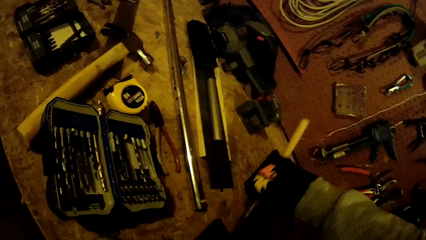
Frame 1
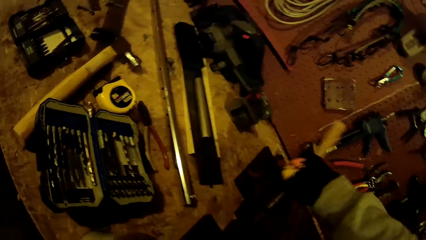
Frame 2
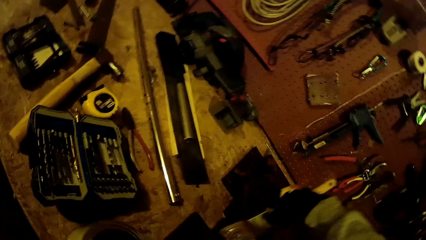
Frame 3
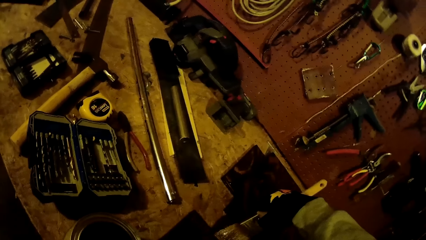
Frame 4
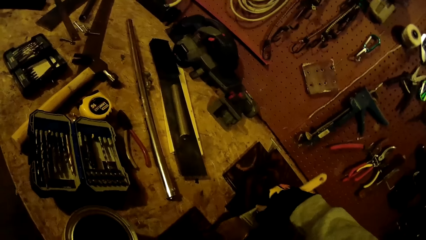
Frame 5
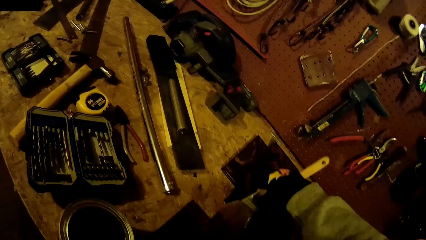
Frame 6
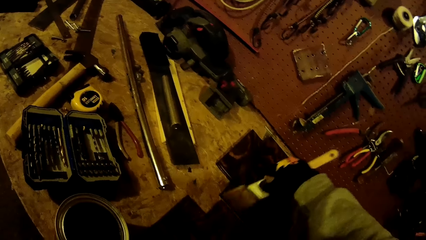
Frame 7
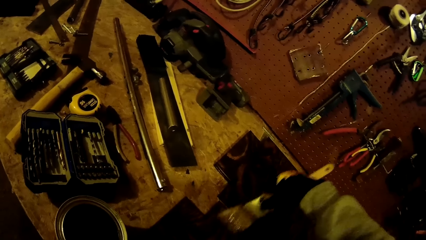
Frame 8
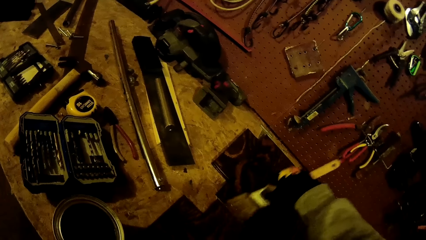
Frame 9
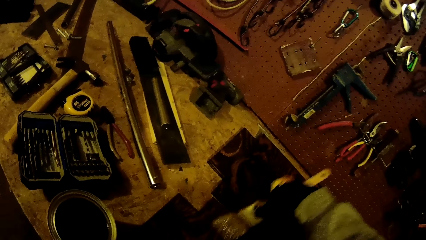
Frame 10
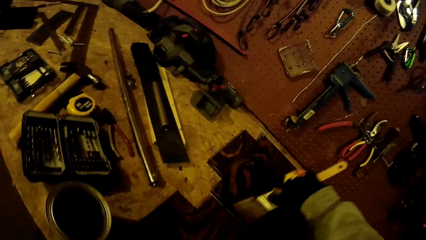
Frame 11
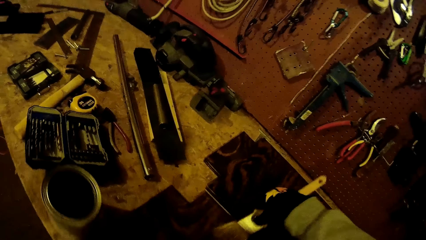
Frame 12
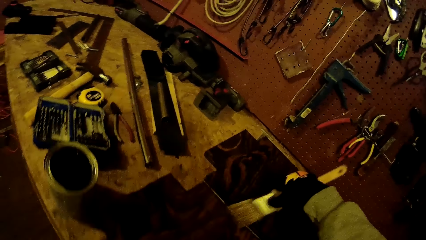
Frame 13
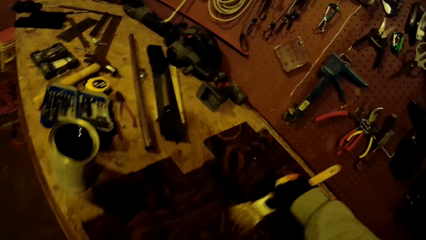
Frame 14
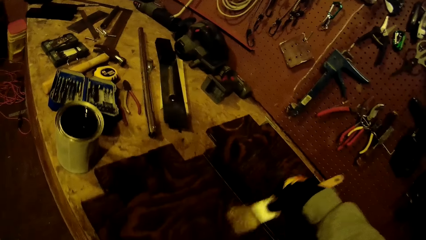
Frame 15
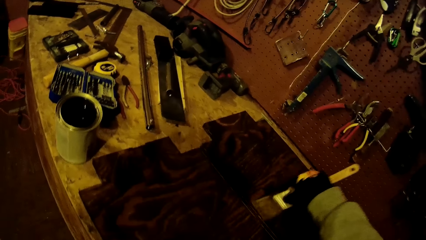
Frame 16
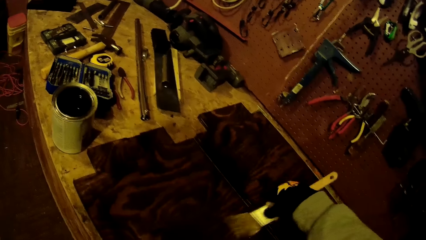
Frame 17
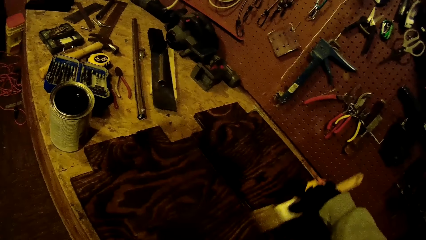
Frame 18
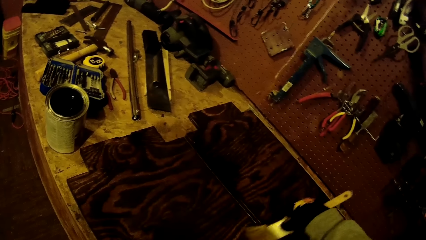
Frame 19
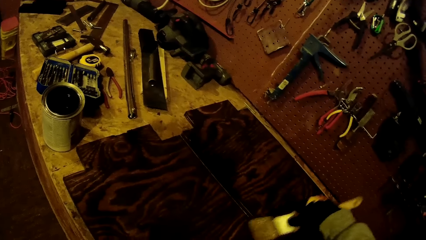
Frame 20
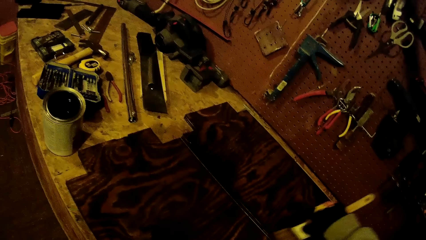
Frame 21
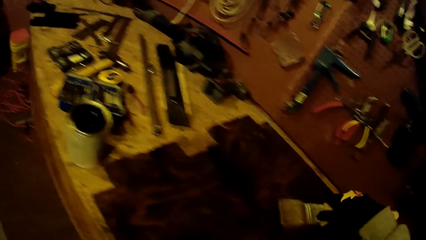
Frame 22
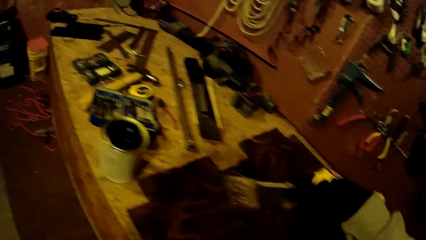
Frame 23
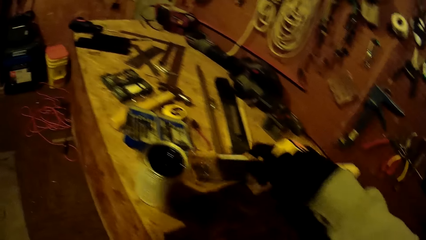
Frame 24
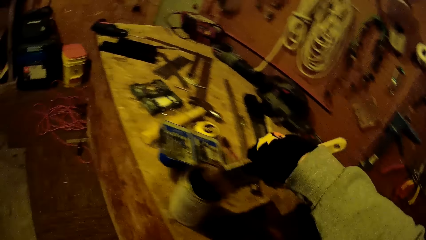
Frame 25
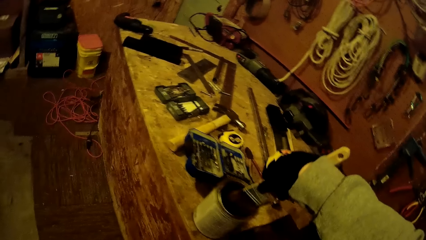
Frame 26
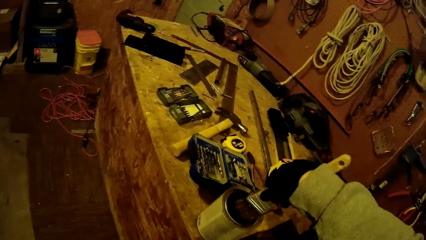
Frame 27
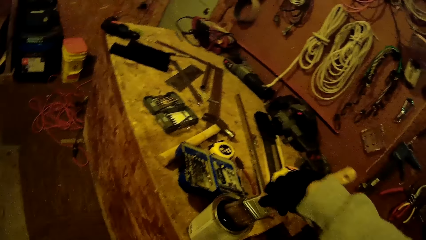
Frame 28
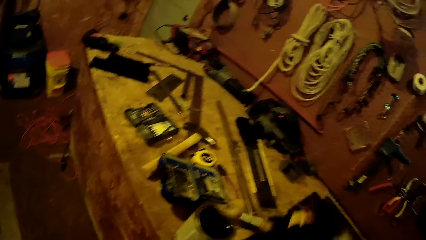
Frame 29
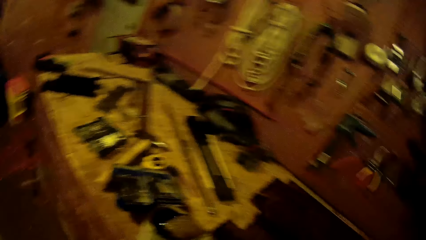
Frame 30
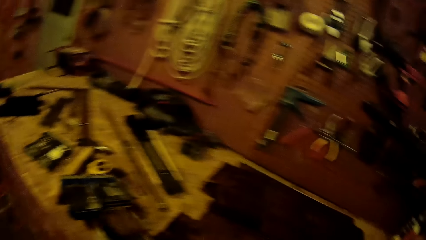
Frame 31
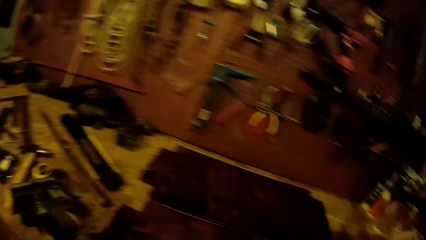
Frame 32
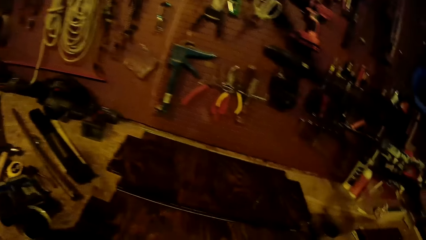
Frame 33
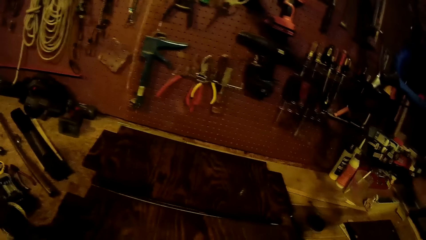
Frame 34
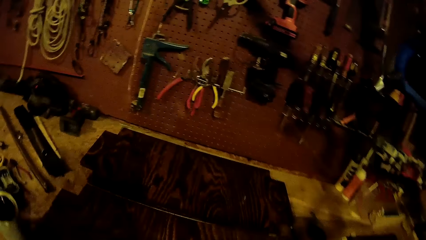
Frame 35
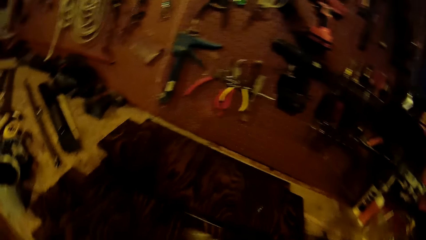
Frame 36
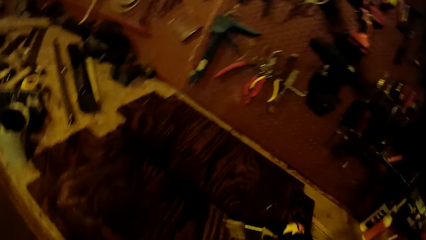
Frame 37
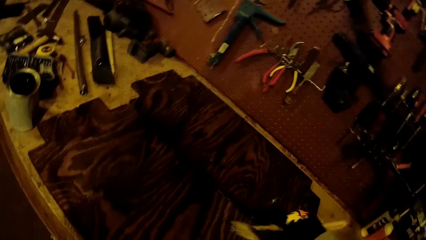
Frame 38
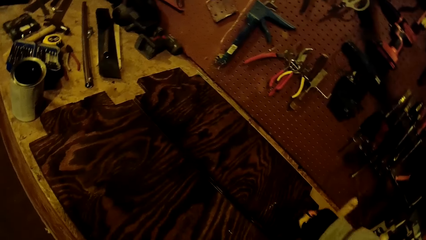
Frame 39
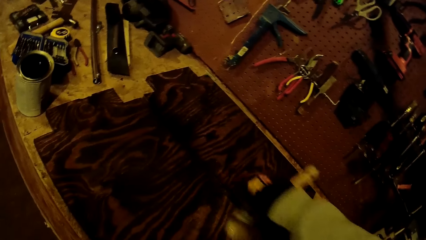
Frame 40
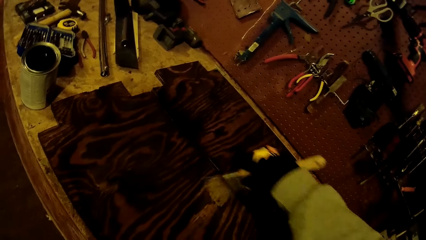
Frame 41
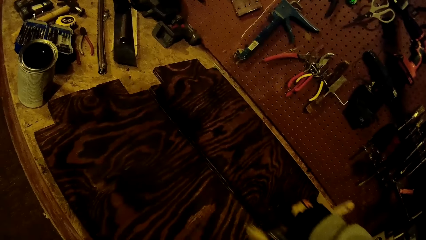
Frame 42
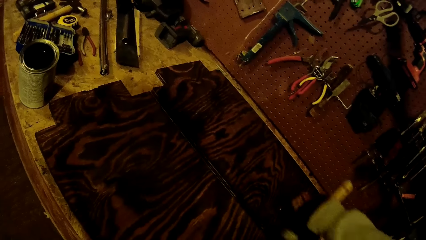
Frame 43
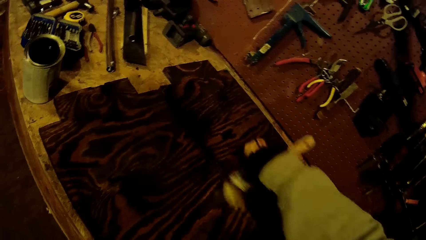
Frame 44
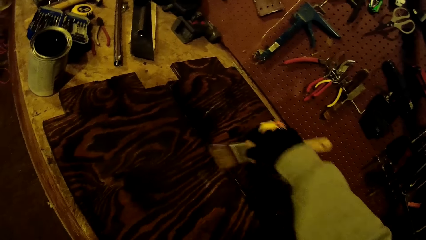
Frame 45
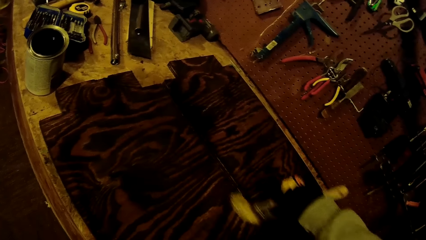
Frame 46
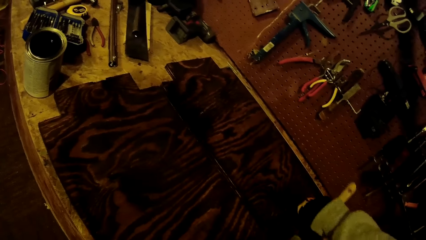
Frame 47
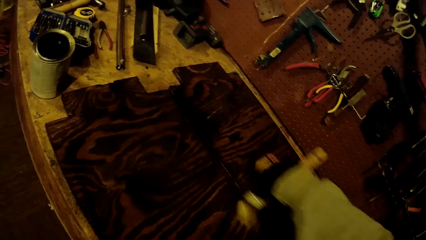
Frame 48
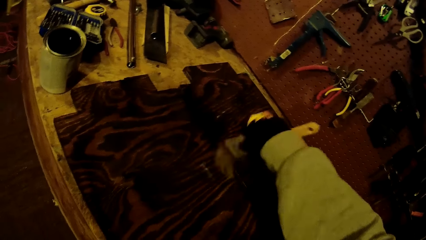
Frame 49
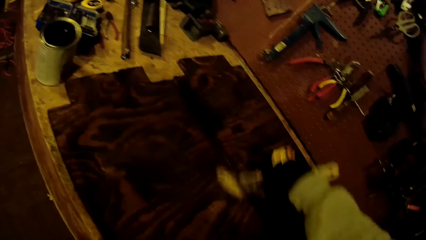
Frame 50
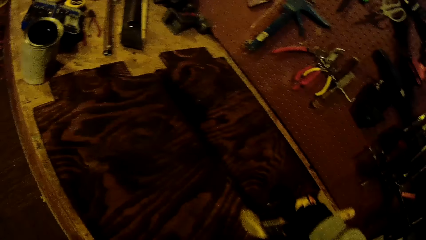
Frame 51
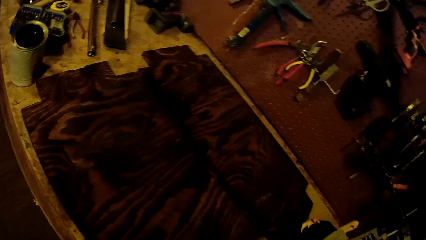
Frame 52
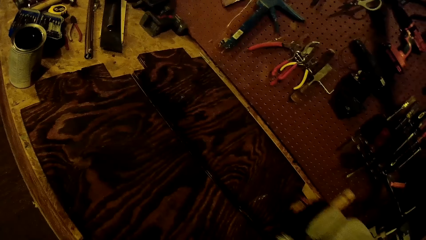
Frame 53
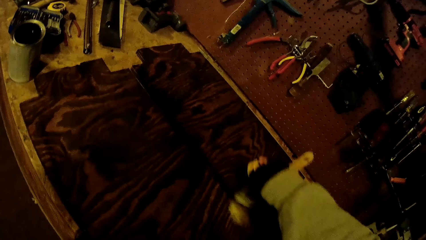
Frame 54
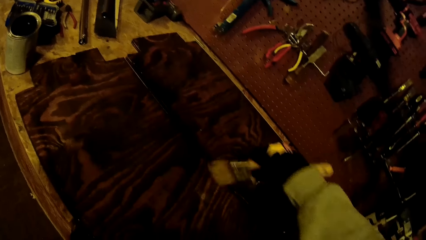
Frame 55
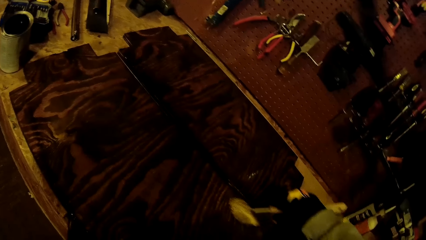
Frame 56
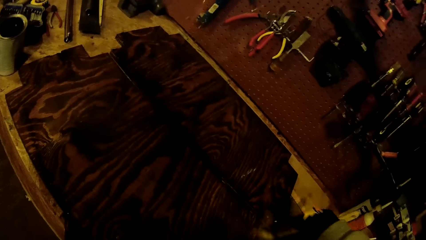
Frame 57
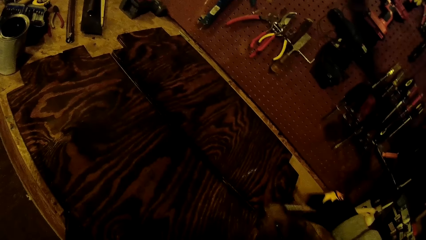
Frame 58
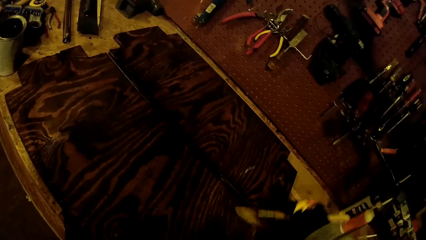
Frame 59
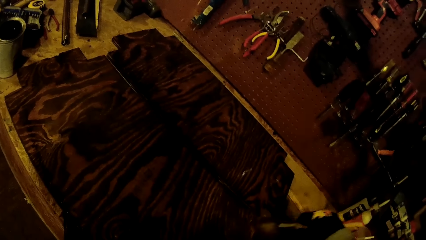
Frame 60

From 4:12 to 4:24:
The camera wearer dips the paintbrush in the can of paint on the worktable with his gloved right hand. He paints the wooden board on the worktable with the paintbrush in his gloved right hand.

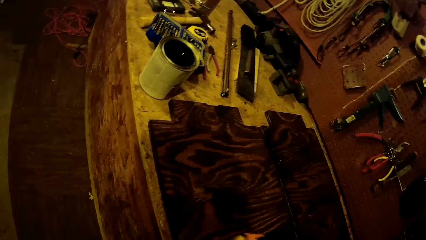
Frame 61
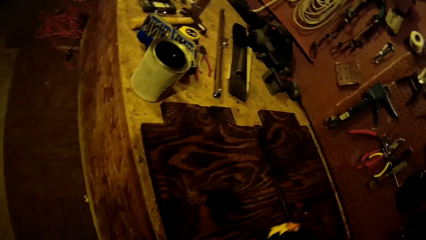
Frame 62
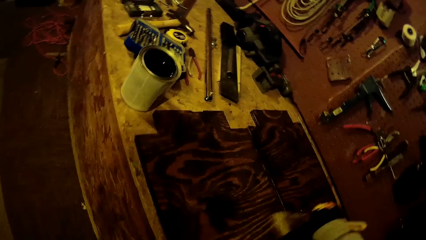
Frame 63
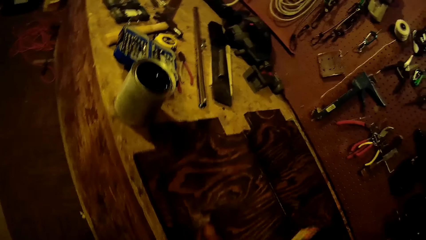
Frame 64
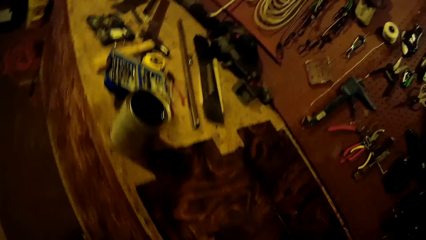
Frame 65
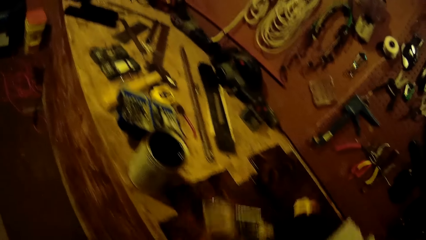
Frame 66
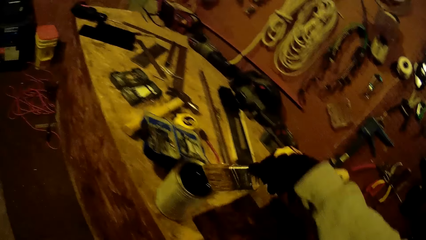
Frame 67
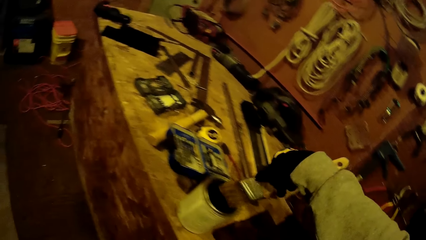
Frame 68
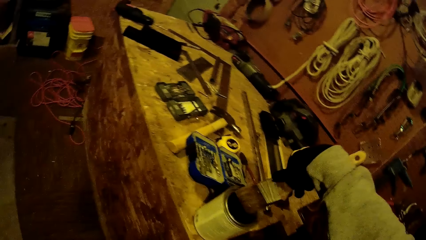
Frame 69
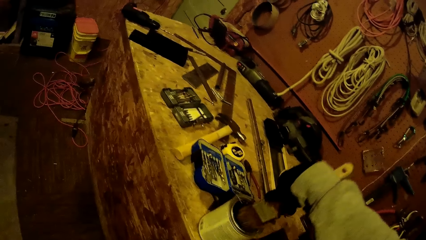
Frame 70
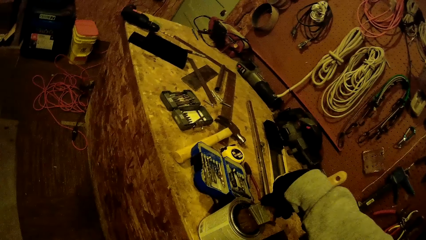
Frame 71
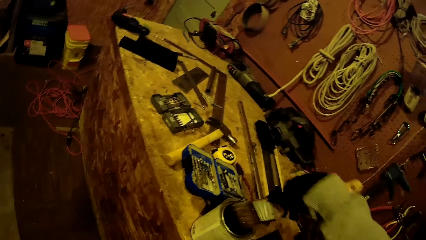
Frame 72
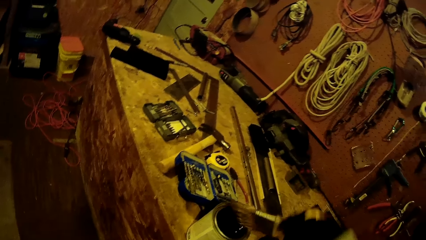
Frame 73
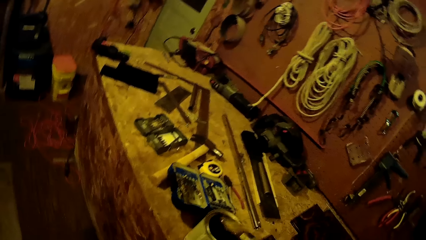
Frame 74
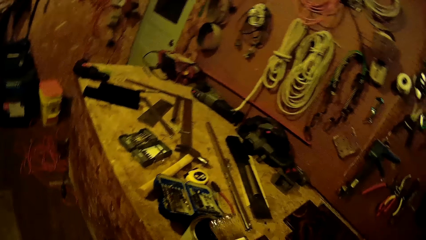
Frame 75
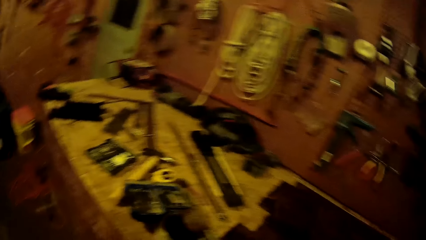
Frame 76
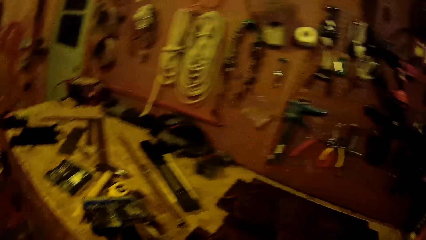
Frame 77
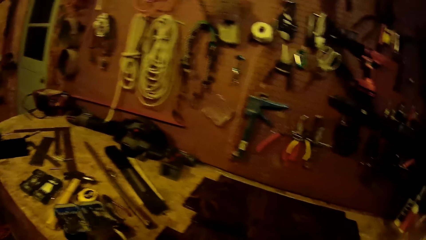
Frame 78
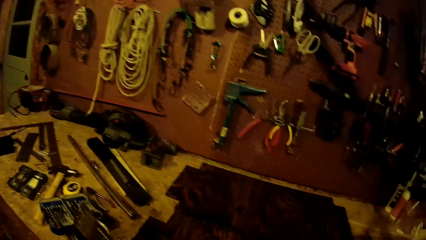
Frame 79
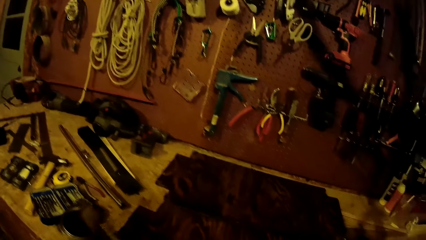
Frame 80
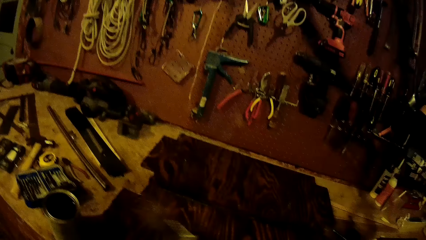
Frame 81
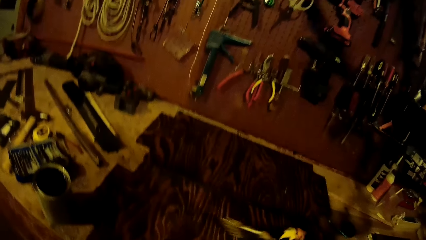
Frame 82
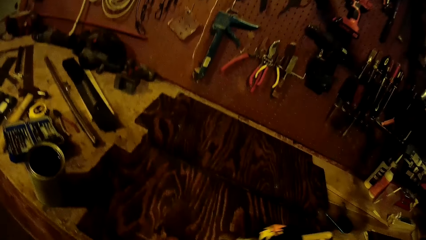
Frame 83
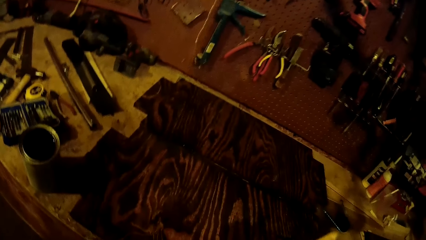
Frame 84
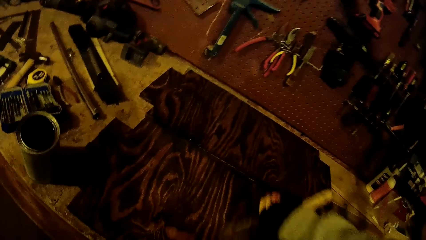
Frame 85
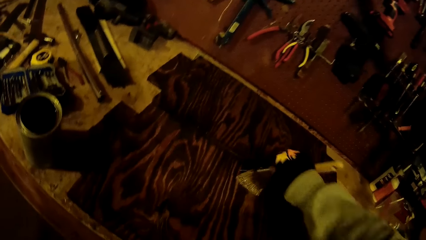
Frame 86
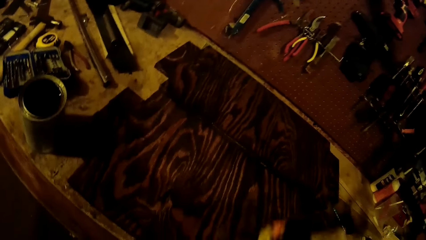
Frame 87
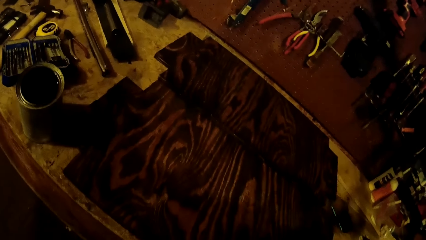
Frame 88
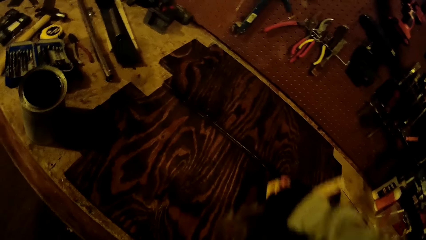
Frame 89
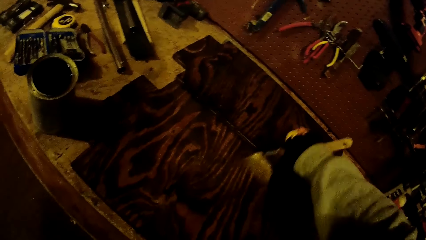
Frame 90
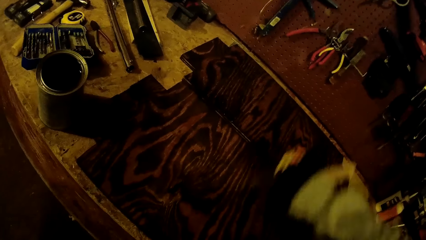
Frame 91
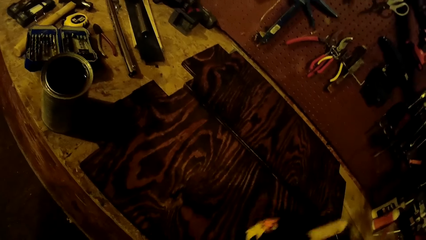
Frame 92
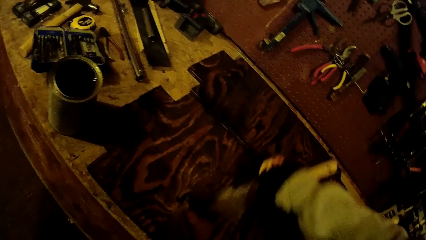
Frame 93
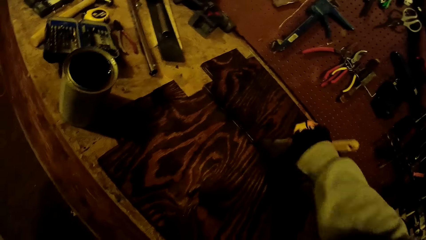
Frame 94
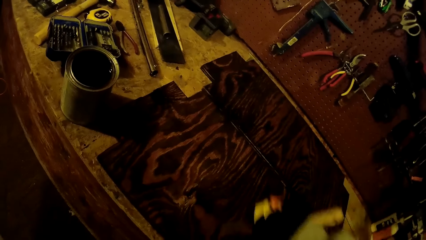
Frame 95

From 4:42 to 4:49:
The camera wearer dips the paintbrush in the can of paint on the worktable with his gloved right hand. He paints the plank with turpentine on the work table with the paintbrush in his gloved right hand.
